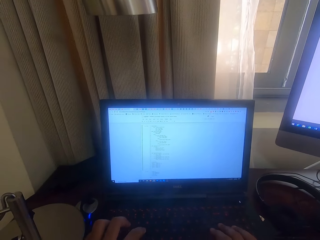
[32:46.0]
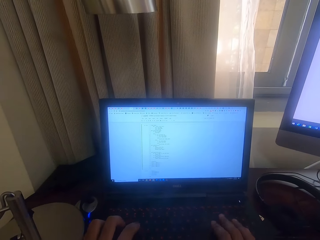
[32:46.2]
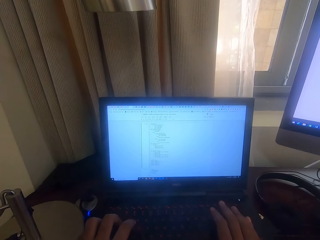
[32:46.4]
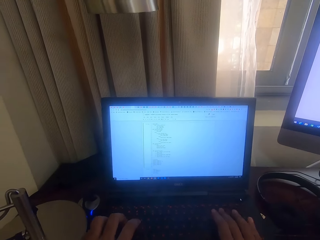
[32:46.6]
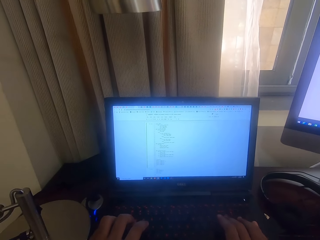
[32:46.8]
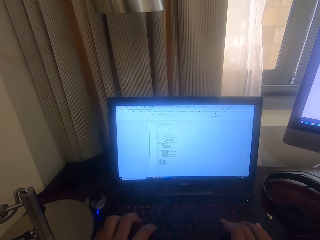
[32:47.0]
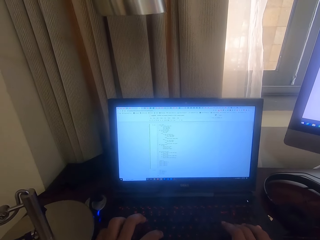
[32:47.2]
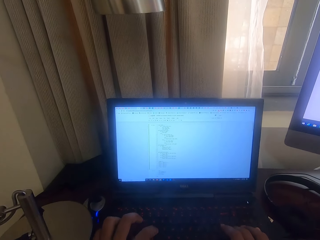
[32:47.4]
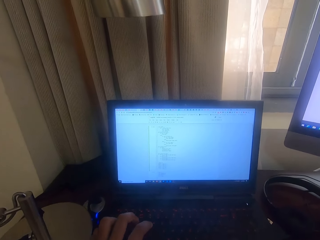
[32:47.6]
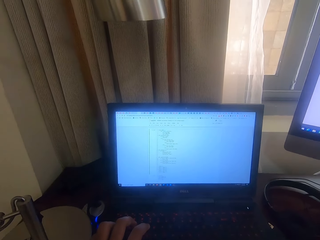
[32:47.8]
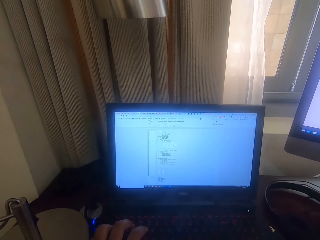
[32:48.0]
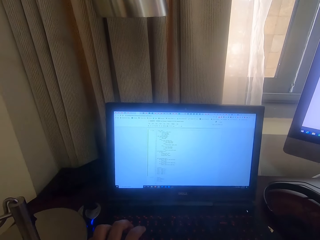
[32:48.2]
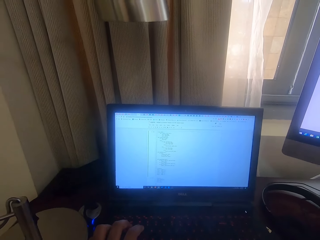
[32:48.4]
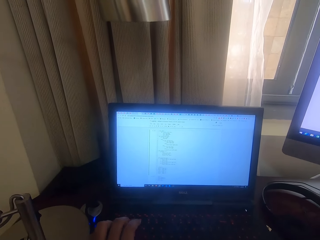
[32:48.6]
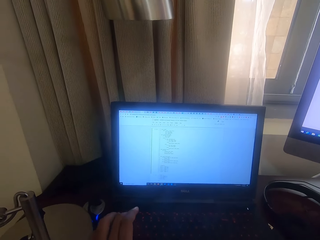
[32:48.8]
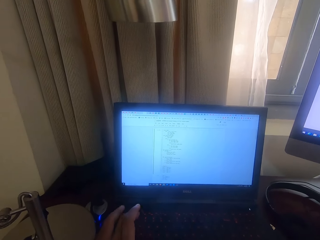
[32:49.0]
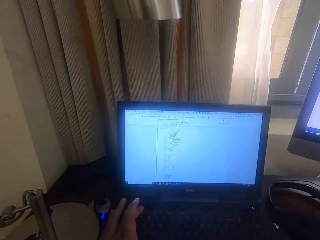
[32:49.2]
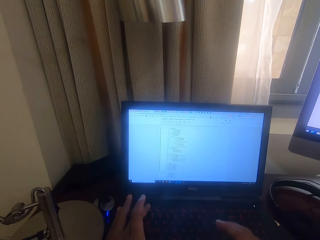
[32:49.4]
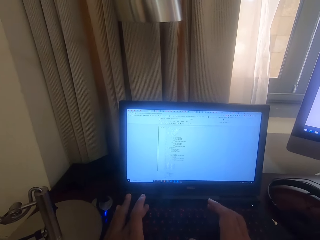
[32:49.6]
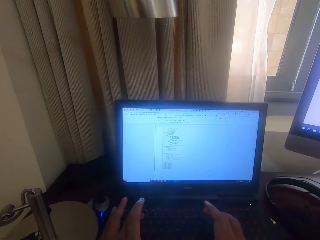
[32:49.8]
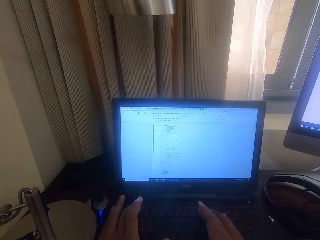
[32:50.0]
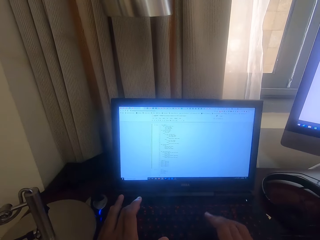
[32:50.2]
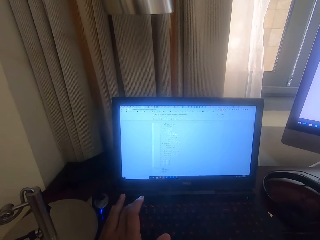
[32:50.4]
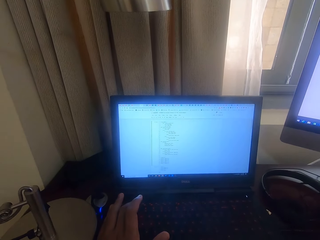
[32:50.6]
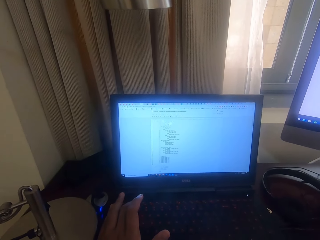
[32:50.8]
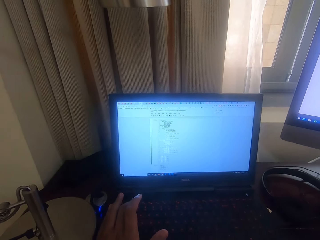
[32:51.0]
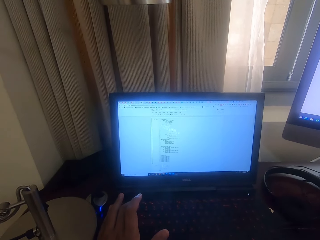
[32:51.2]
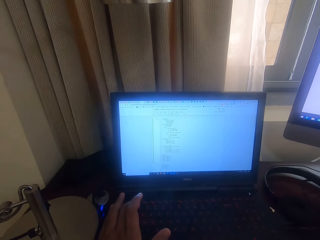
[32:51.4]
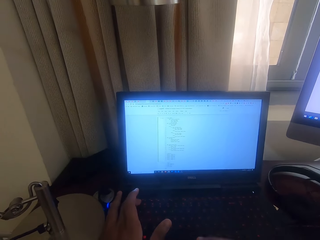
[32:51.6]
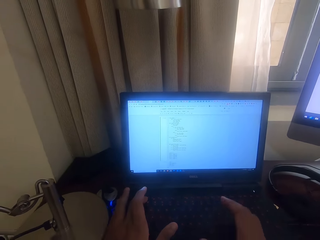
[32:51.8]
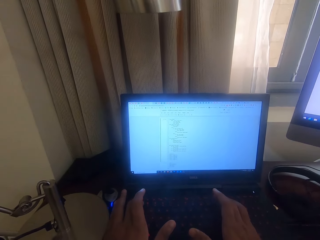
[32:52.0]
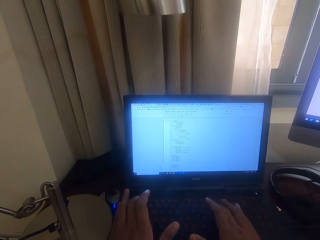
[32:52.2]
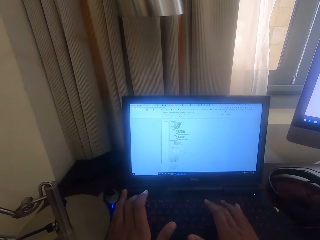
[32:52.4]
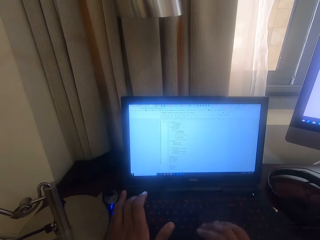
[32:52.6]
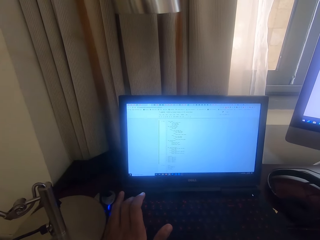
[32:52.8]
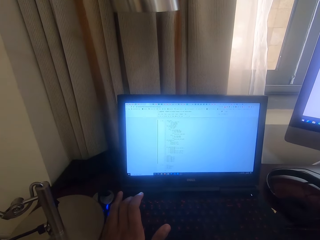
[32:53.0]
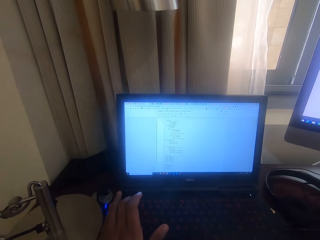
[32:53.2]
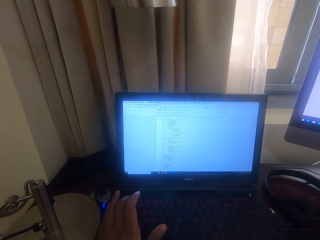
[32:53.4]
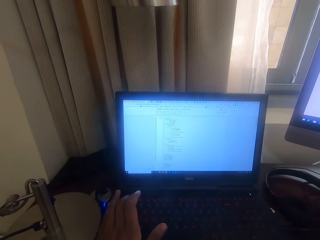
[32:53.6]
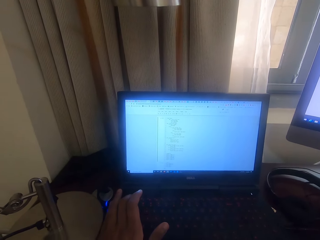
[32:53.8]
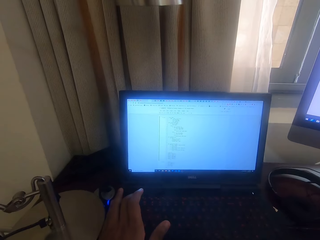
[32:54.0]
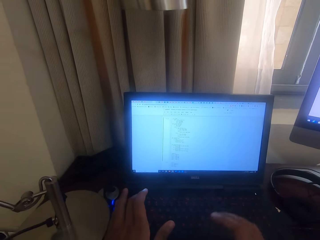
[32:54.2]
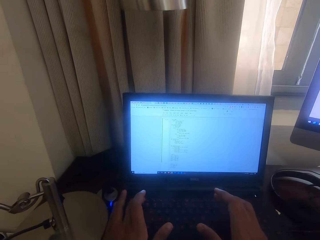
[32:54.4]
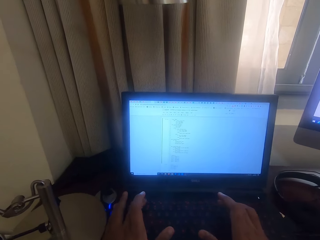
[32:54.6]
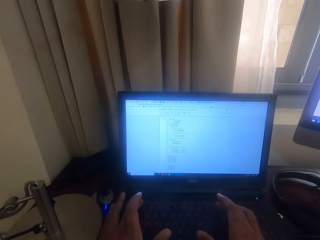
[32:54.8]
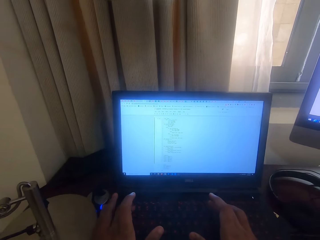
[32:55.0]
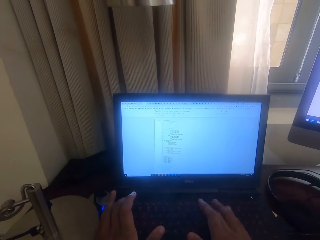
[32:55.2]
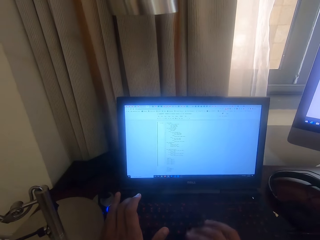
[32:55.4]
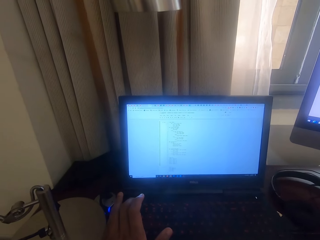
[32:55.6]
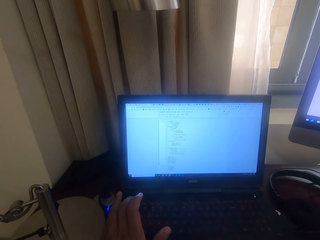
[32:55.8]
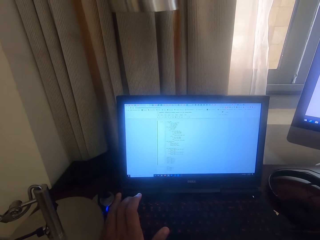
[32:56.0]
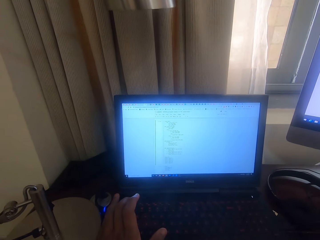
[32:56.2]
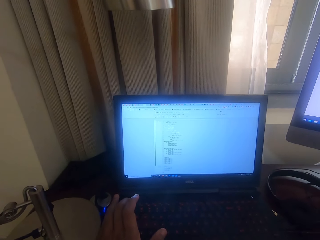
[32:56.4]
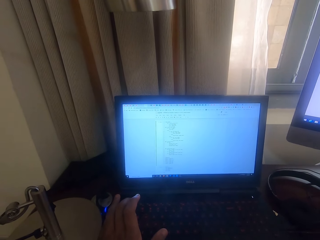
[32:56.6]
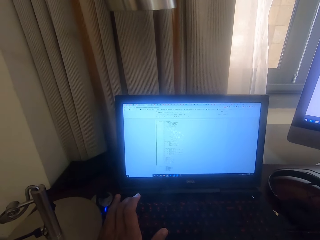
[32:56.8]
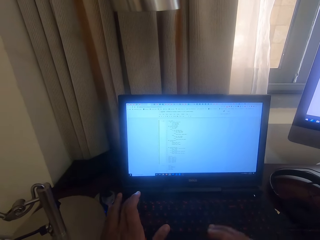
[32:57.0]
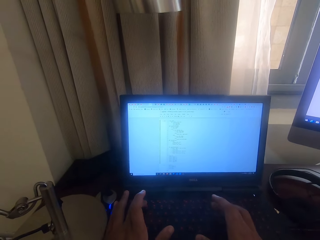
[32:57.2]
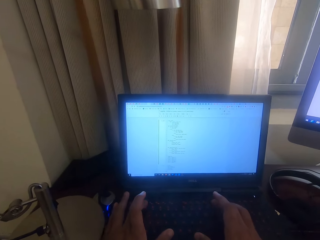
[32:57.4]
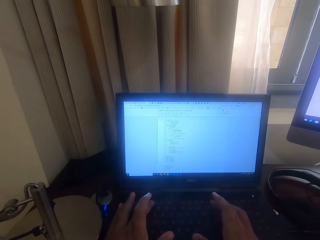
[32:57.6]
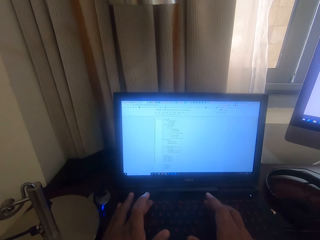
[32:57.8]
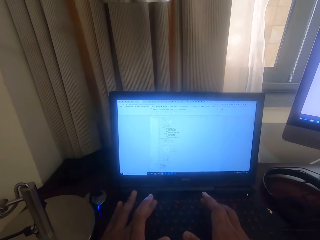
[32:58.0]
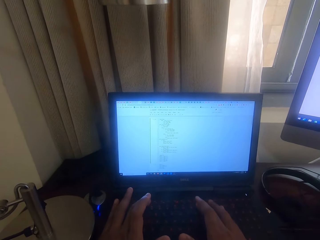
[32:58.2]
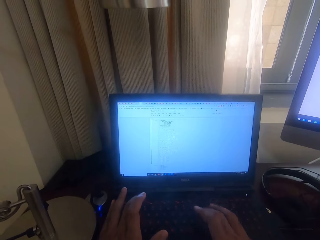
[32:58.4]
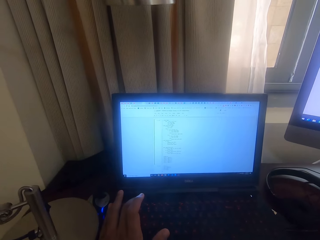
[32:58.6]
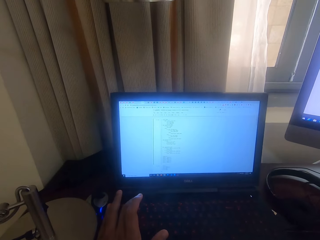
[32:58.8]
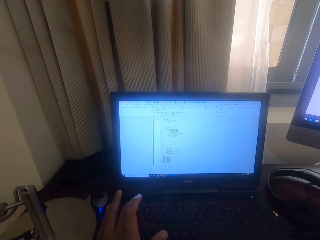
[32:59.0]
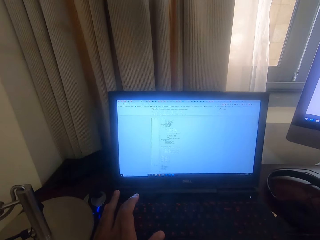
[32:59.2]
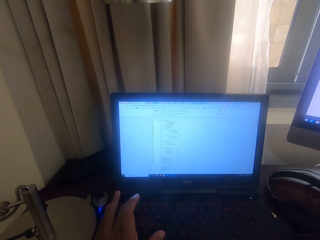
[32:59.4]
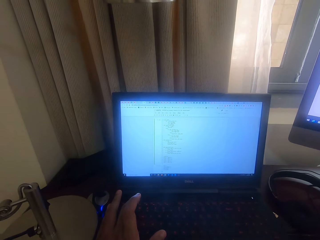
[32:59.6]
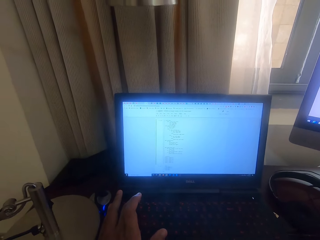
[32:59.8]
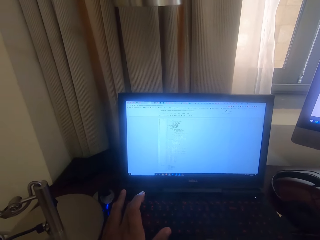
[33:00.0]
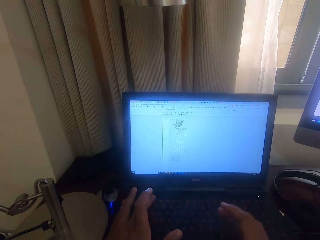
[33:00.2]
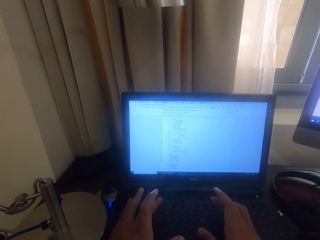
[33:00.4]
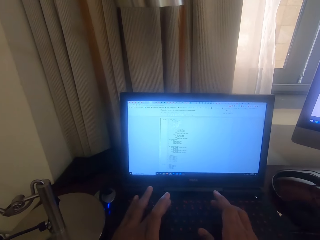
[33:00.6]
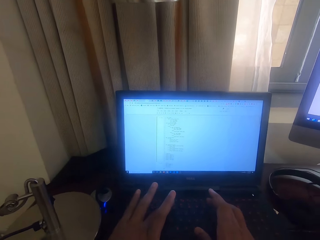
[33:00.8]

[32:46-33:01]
The camera wearer types on the laptop. They stare at the laptop. They type on the laptop. They stare at the laptop. They type on the laptop.

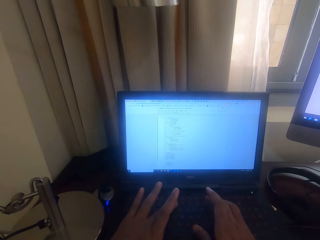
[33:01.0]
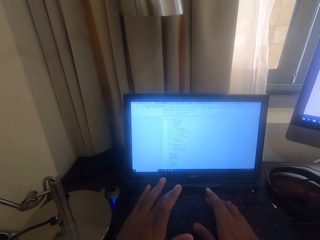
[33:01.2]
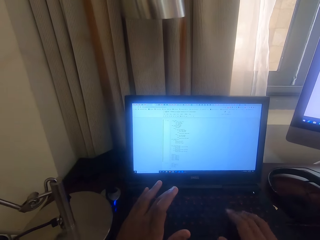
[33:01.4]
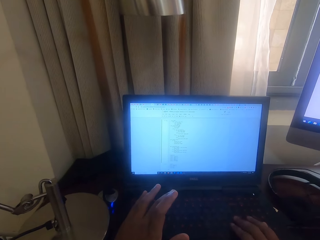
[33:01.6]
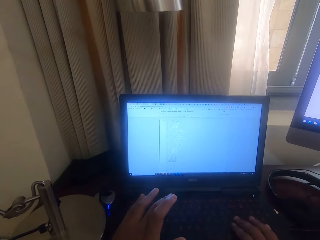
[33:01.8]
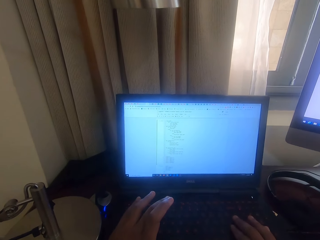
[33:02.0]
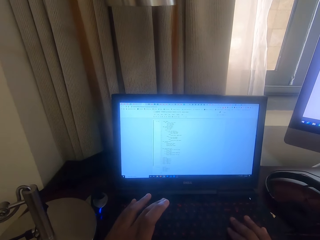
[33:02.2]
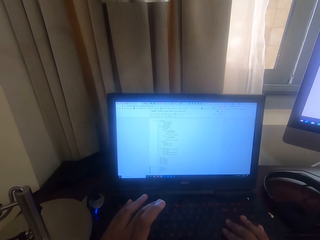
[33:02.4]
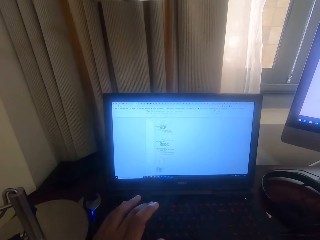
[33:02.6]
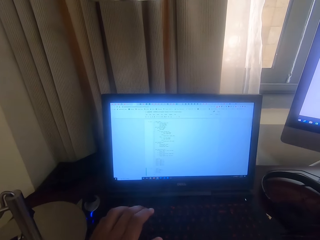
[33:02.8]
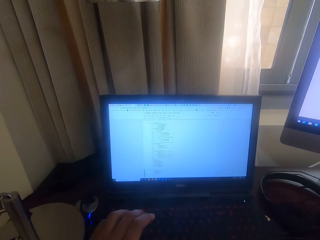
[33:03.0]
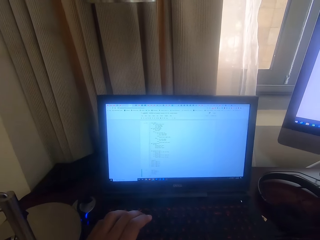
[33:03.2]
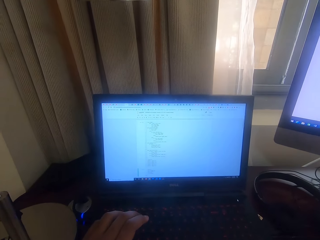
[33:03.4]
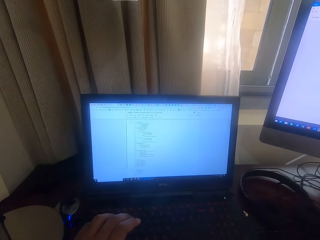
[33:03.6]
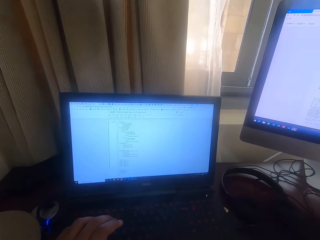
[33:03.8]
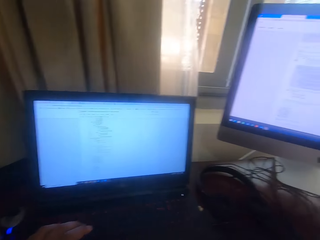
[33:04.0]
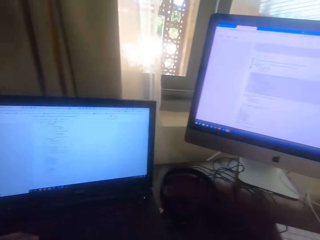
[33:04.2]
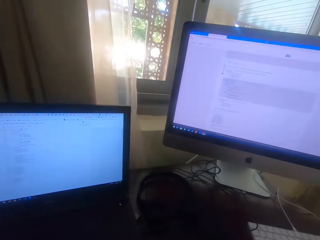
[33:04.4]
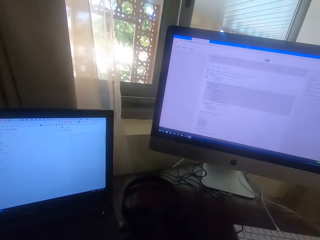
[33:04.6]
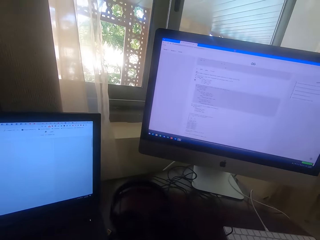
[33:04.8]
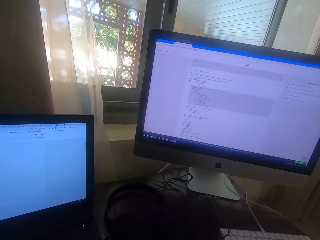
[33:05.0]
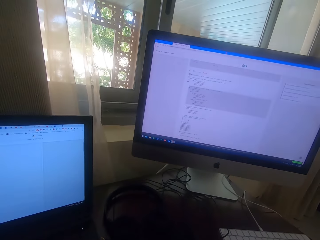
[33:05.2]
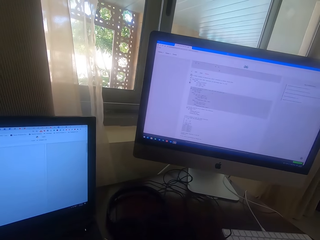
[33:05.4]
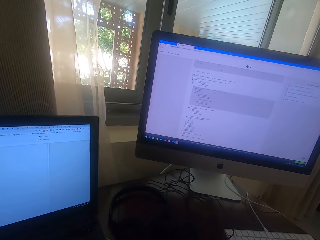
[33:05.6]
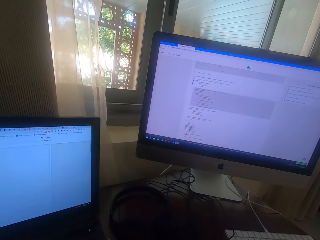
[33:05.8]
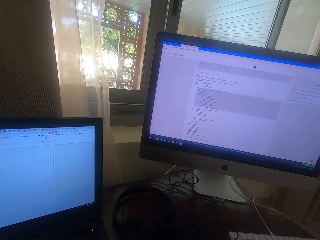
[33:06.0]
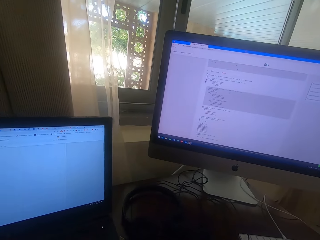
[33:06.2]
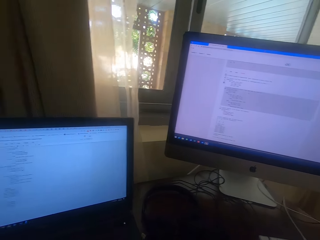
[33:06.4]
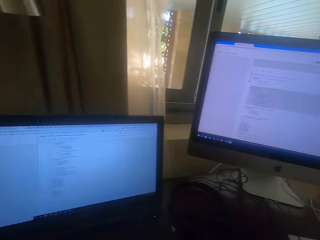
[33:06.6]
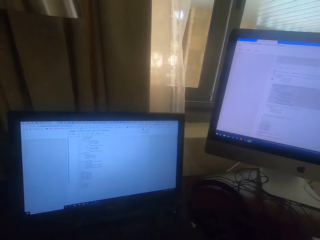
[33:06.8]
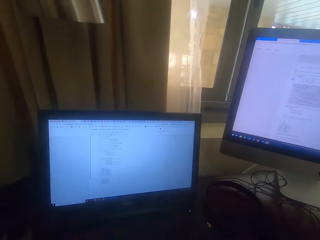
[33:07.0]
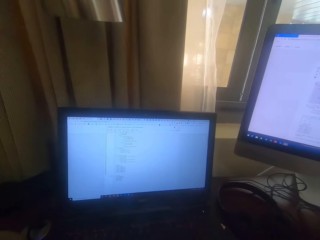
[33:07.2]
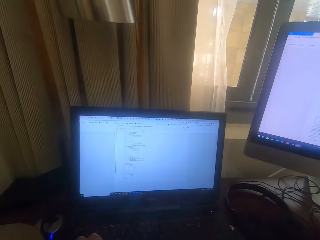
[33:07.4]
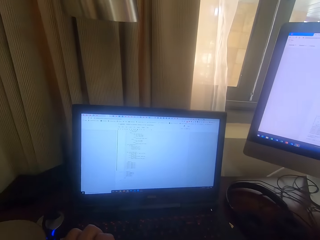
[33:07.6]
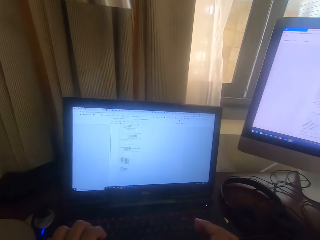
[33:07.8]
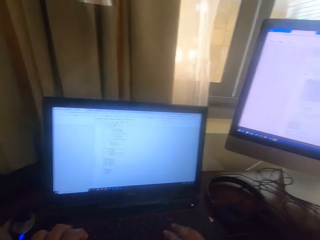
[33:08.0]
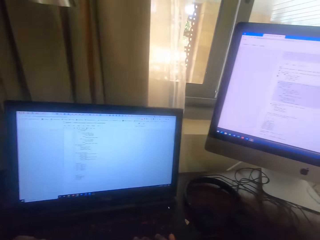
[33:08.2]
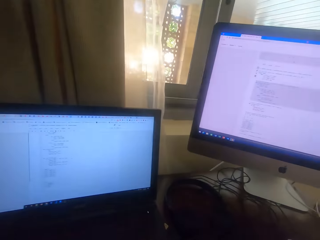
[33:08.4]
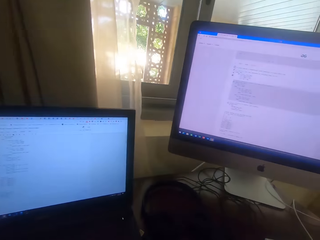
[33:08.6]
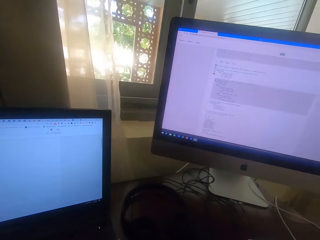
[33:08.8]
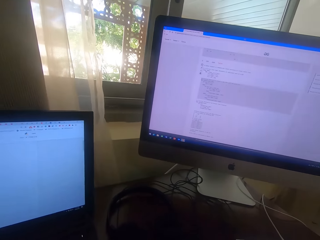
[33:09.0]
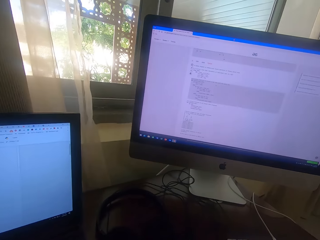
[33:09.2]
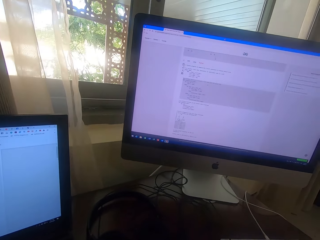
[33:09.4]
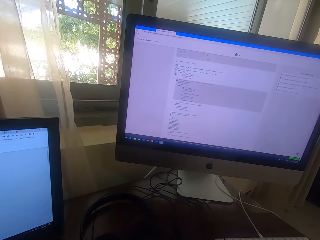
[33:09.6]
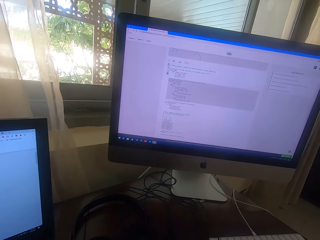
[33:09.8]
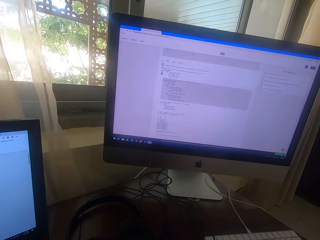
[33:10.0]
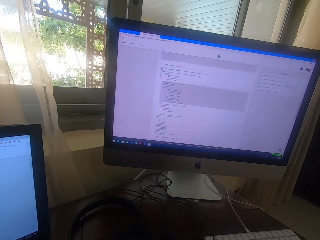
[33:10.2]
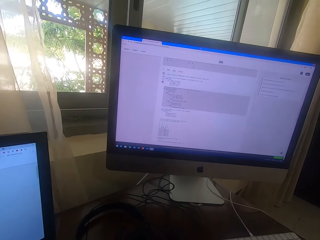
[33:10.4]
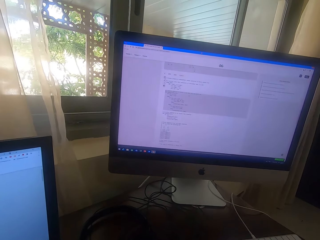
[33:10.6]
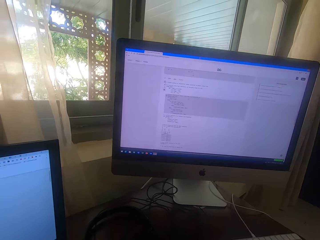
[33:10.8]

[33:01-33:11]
The camera wearer types on the laptop. They look around. They stare at the computer. They look around. They type on the keyboard. They look at the computer.
